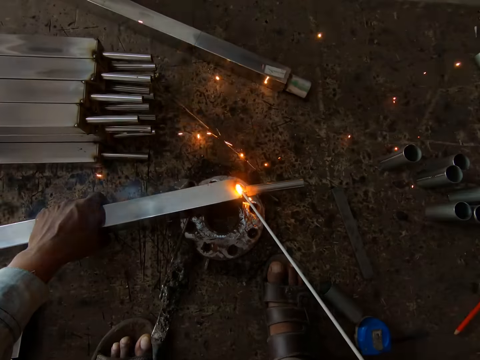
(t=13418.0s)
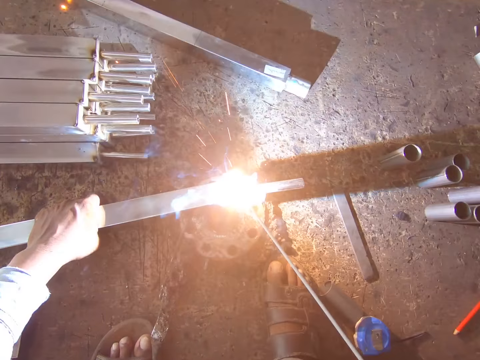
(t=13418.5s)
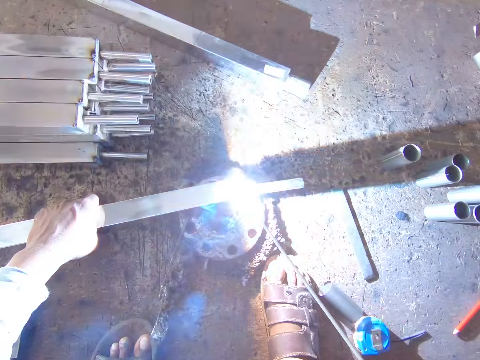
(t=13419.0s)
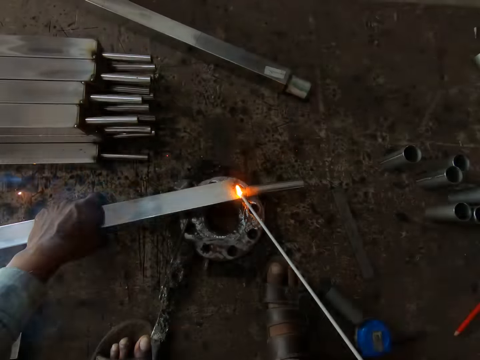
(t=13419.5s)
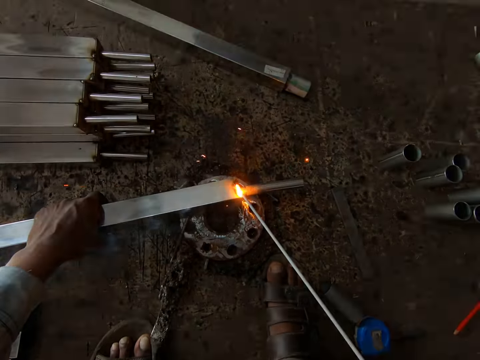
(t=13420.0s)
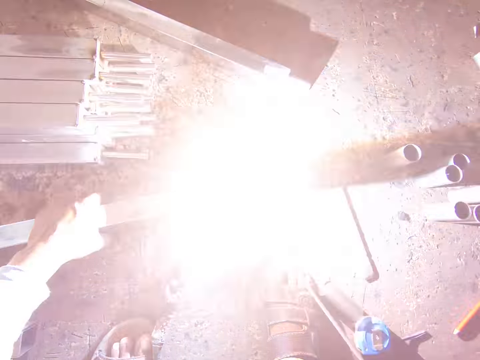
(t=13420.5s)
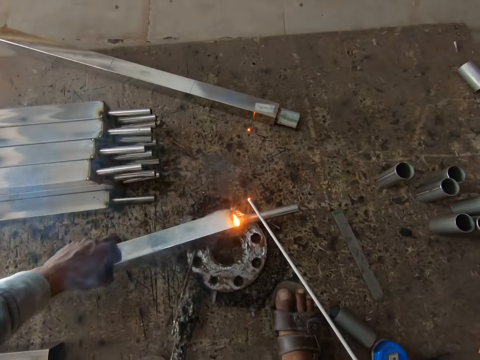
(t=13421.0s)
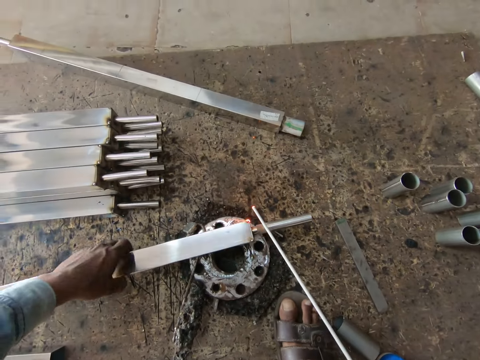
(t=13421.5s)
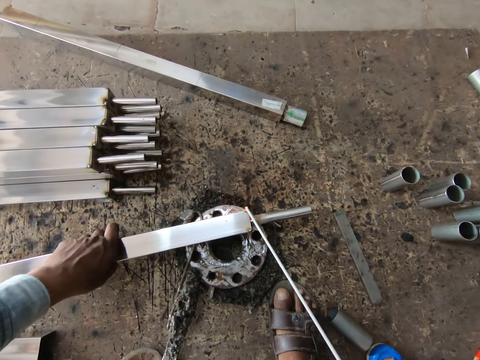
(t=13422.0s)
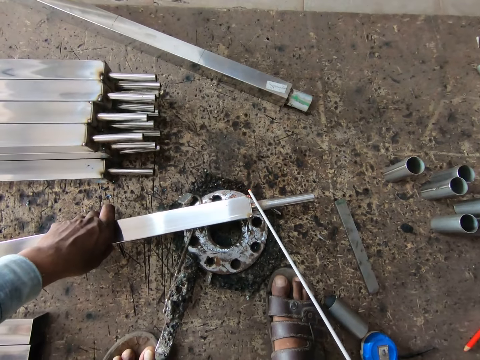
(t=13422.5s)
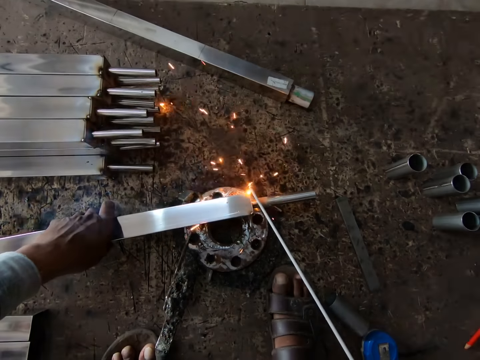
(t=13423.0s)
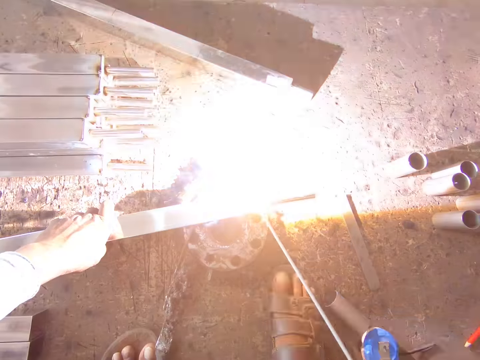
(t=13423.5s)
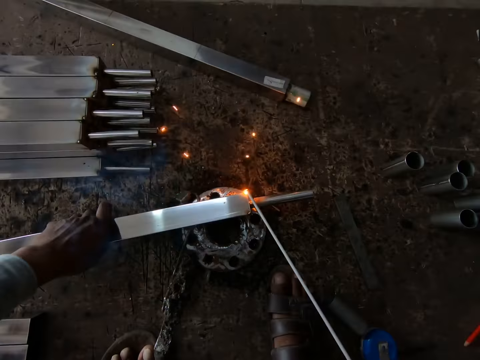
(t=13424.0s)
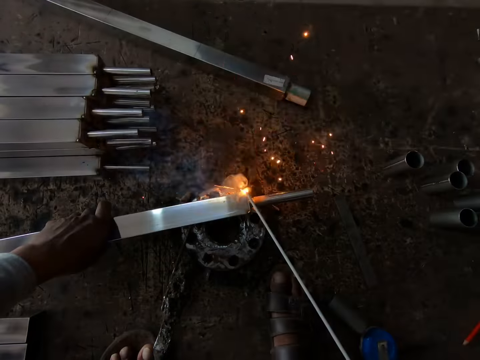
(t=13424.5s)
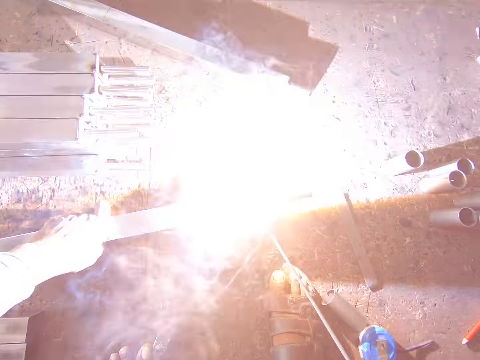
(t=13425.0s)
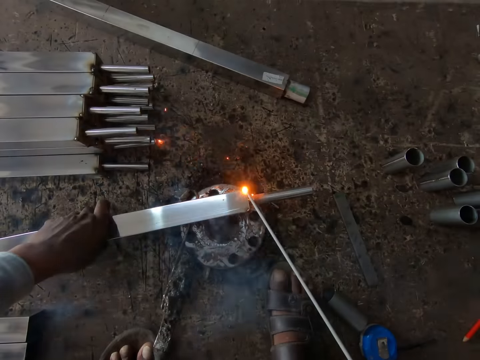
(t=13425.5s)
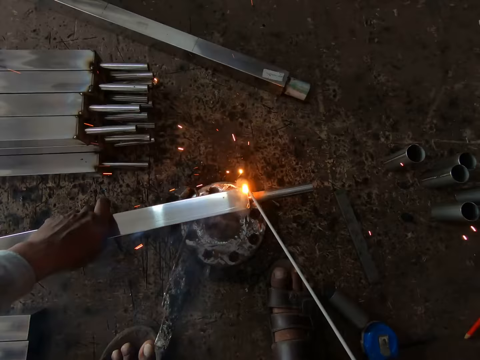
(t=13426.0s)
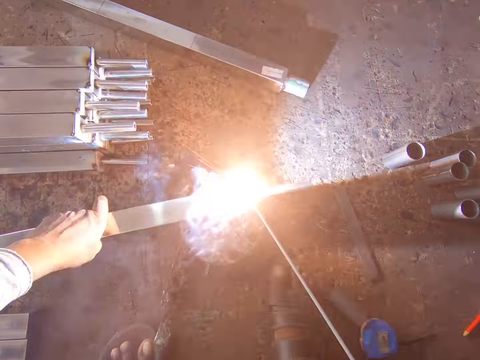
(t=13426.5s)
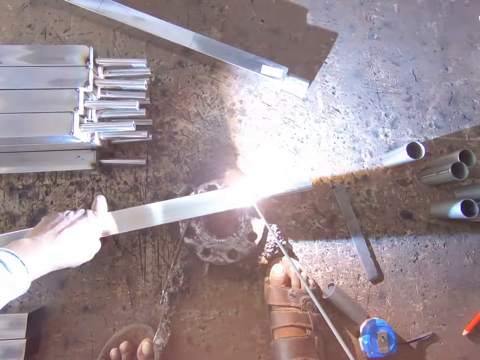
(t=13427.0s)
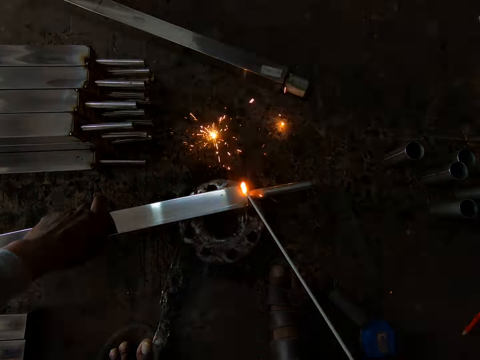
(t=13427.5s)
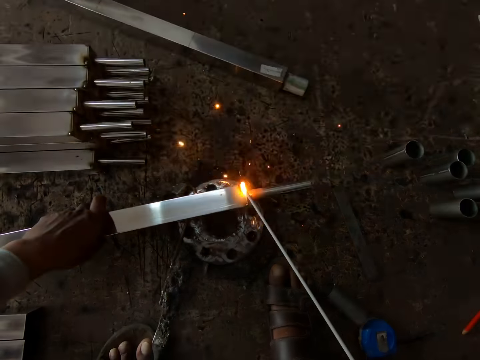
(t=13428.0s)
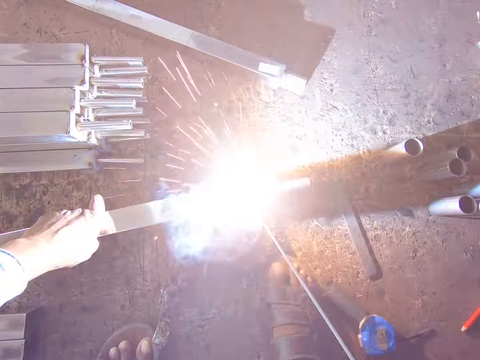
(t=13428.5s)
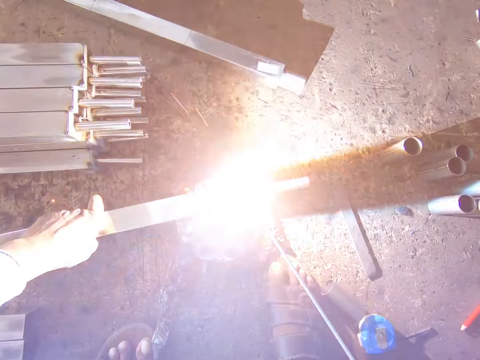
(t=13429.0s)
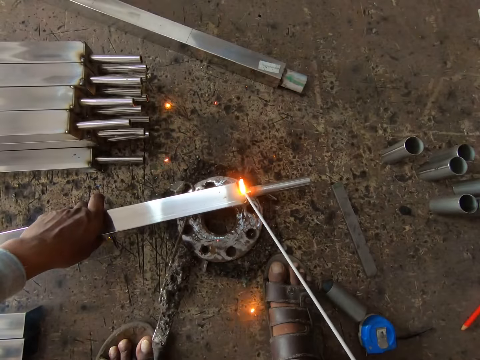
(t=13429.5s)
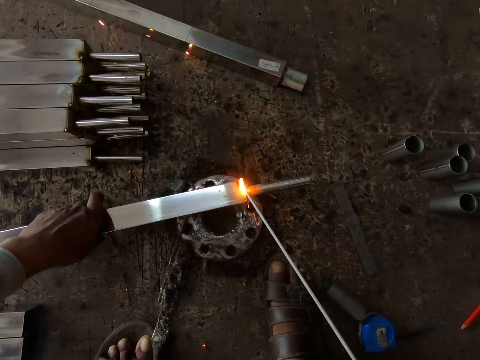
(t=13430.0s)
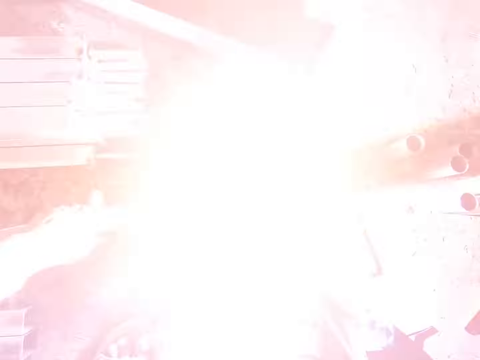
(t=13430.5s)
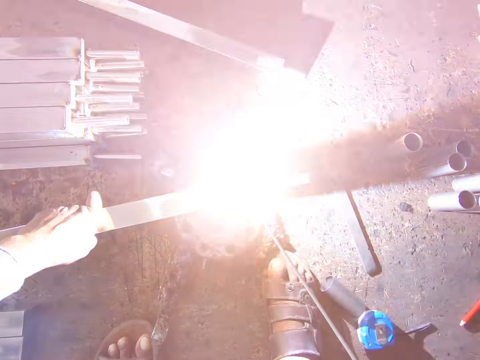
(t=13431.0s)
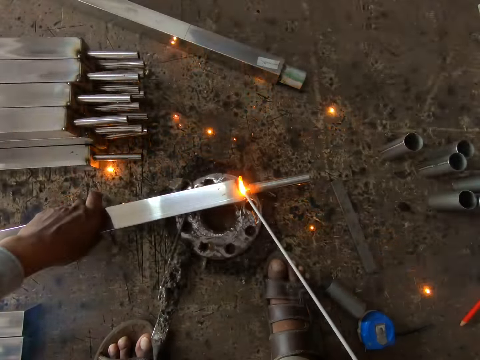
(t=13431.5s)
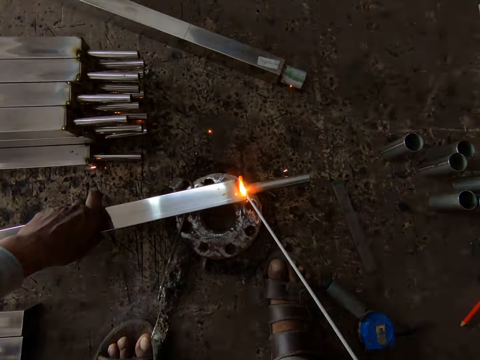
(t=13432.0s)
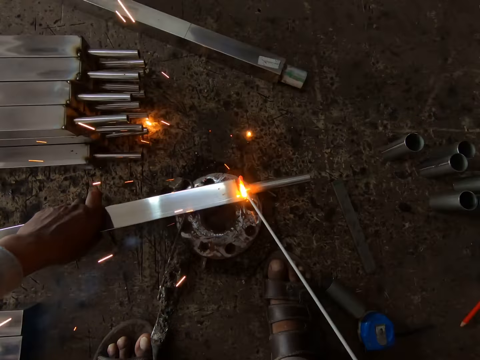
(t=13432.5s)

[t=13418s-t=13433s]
The camera wearer turns the stainless metal on the ground with his left hand. He welds the metal.

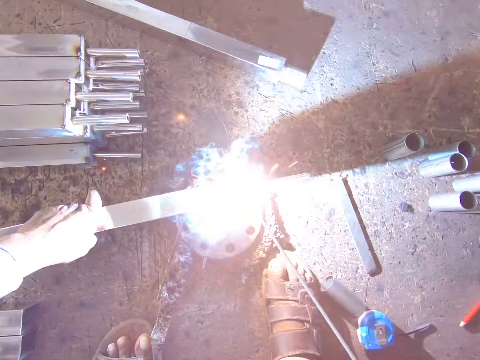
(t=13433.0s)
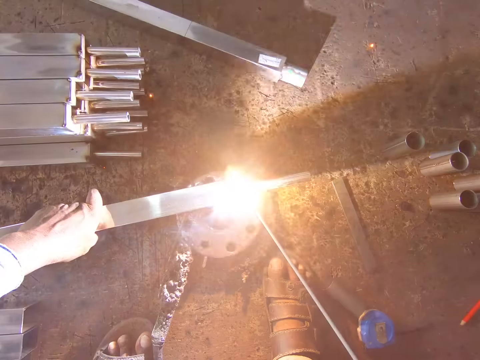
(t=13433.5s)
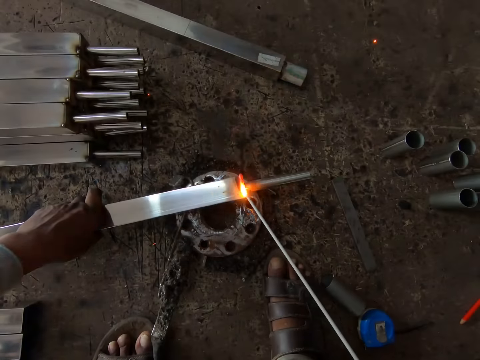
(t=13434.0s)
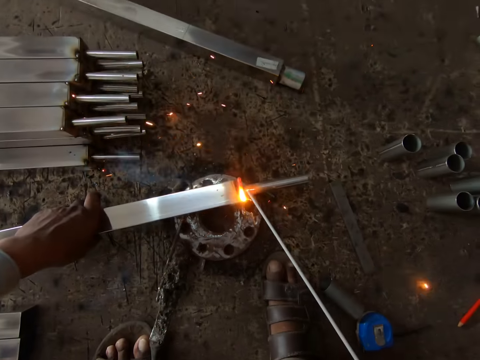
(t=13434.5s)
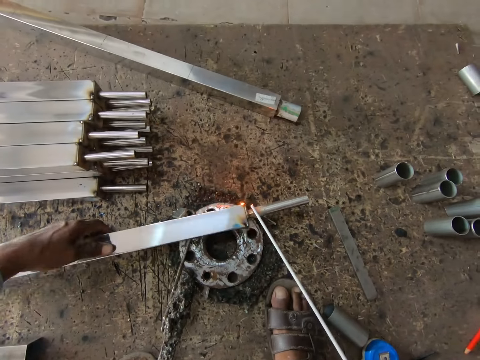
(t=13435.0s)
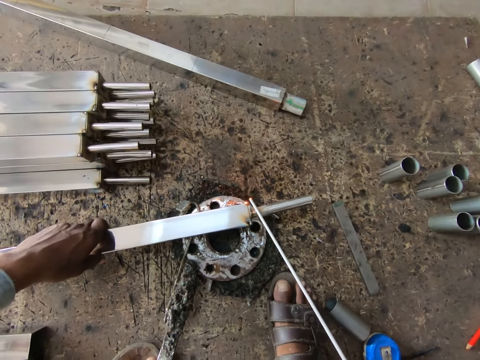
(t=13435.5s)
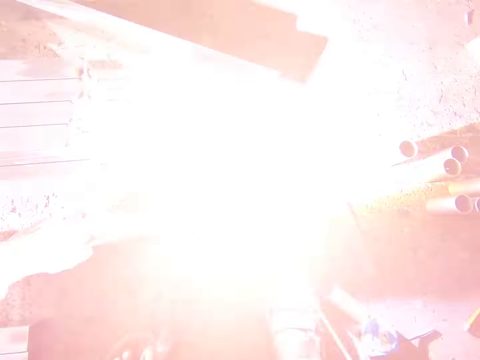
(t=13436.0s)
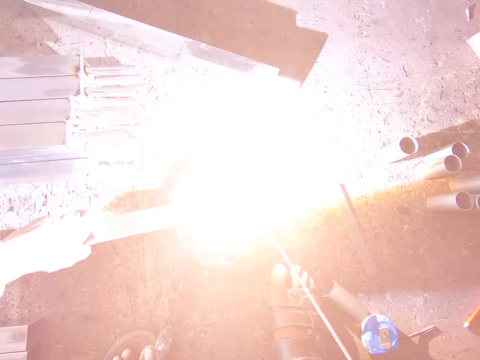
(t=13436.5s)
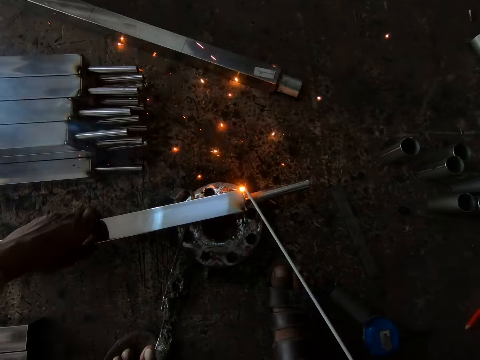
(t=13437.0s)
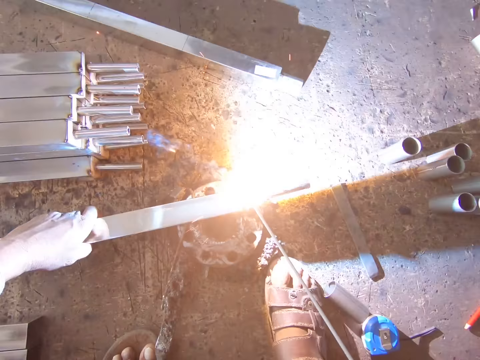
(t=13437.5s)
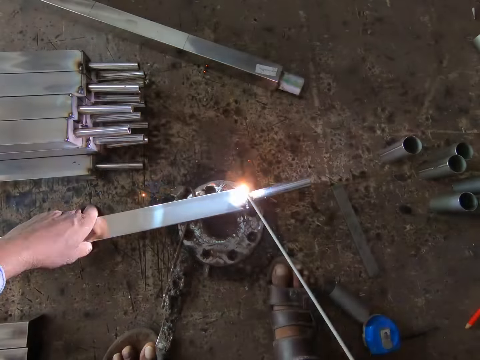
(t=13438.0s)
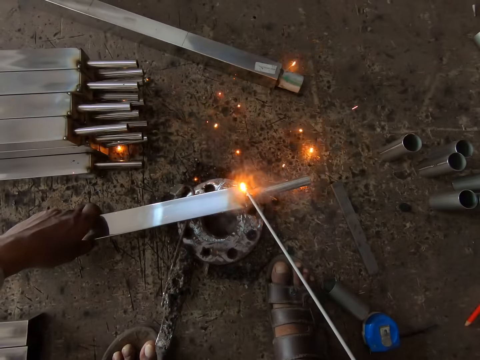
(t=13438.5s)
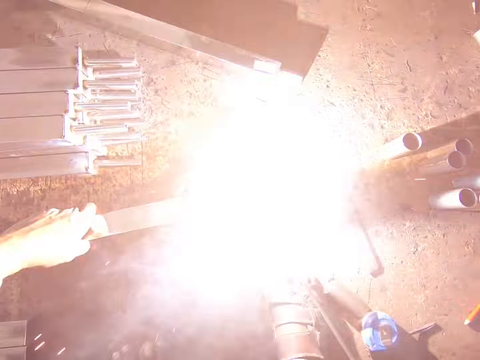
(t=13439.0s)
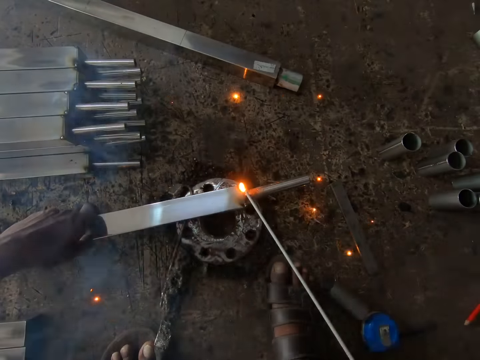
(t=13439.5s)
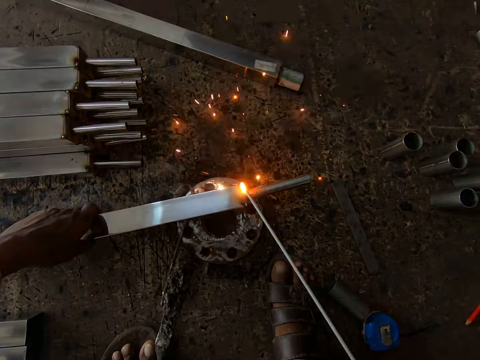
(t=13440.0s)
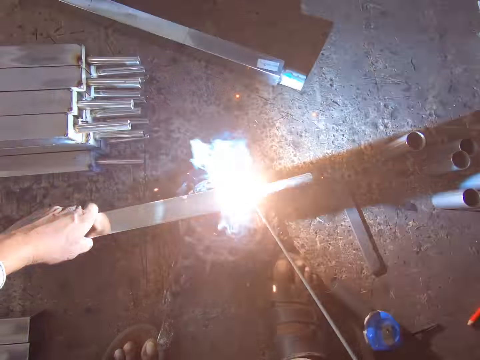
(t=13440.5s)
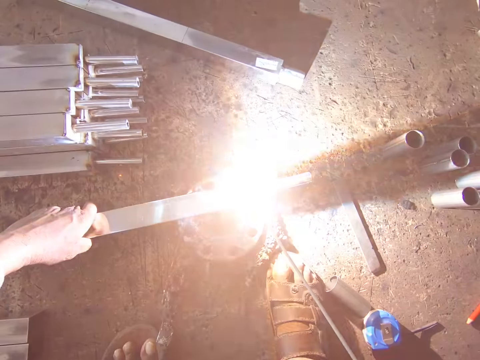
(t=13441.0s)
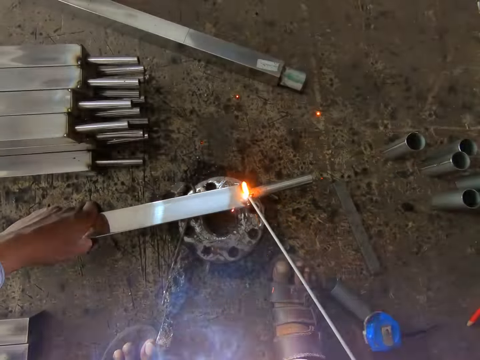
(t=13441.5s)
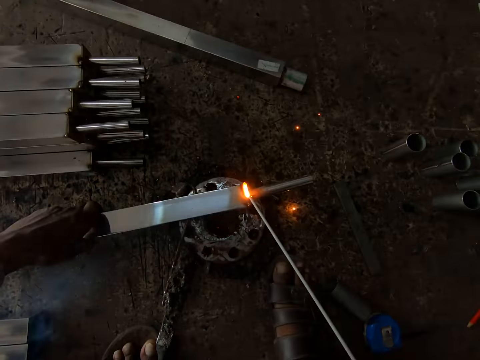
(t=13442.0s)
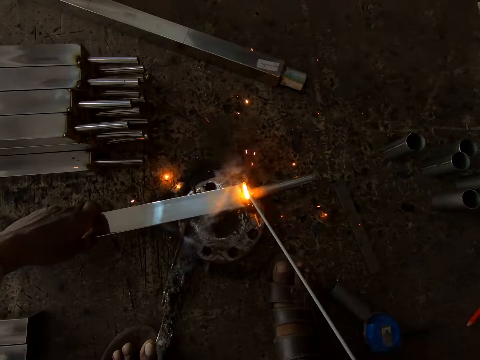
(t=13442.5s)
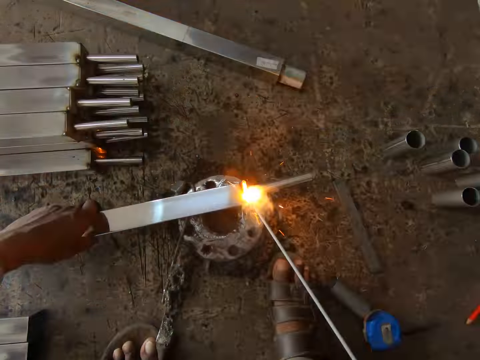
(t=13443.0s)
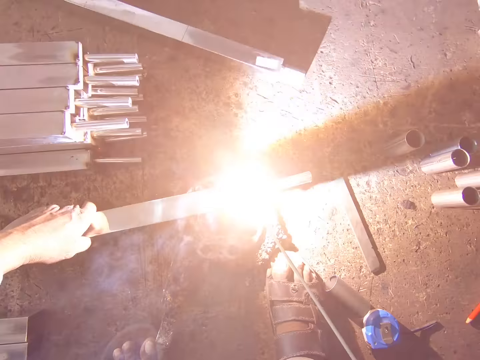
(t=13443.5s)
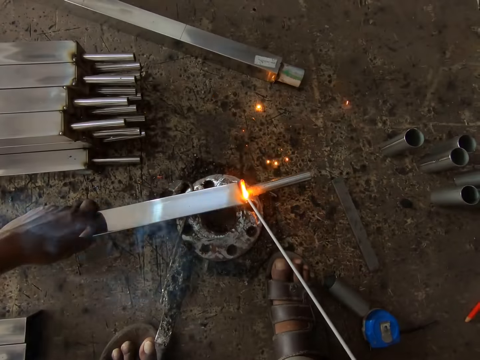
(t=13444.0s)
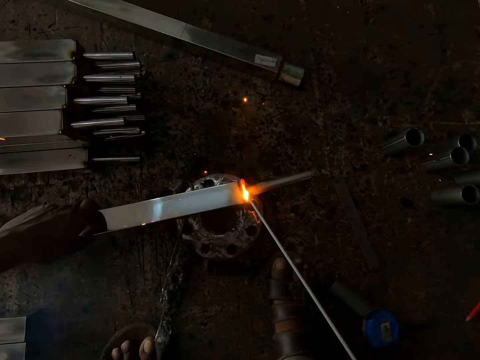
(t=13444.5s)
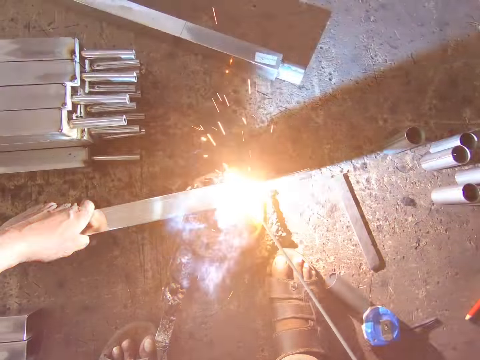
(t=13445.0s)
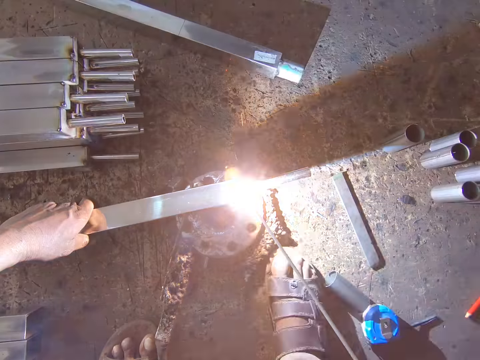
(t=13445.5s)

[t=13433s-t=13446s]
The camera wearer flips metal with the left hand. They weld the metal.
